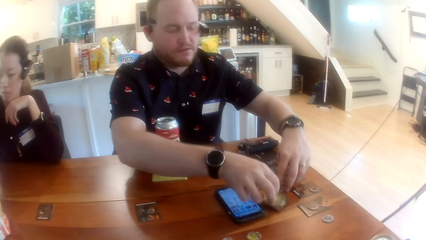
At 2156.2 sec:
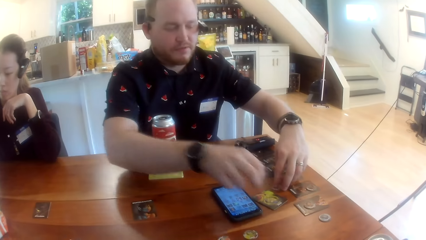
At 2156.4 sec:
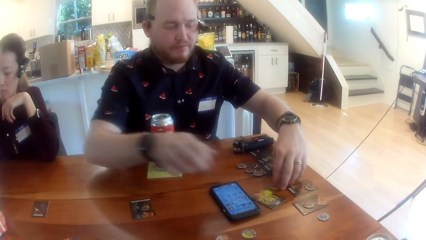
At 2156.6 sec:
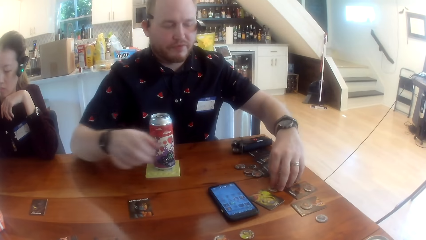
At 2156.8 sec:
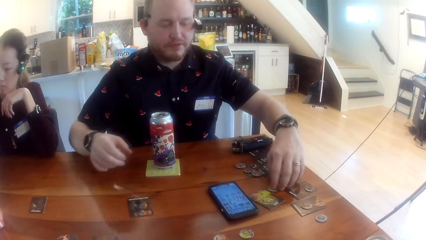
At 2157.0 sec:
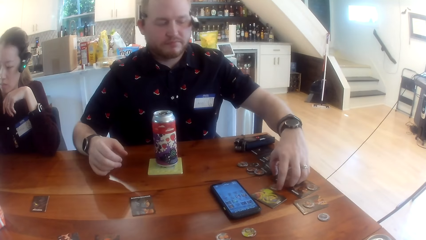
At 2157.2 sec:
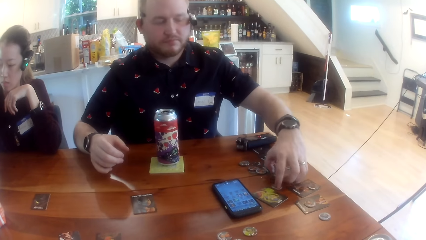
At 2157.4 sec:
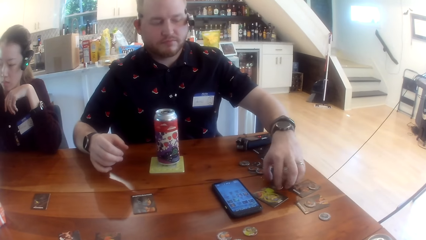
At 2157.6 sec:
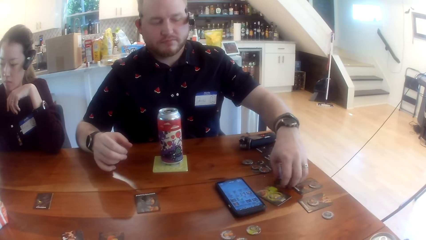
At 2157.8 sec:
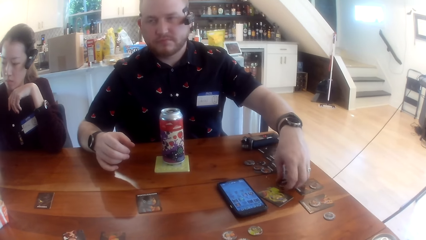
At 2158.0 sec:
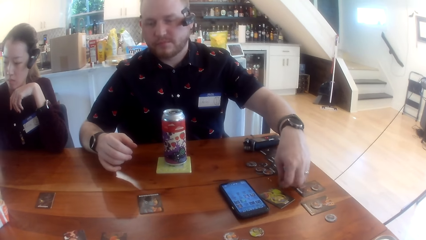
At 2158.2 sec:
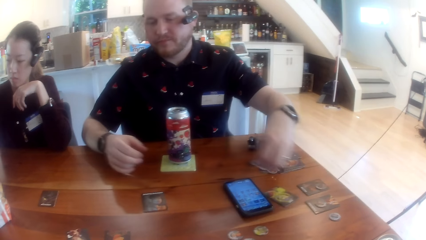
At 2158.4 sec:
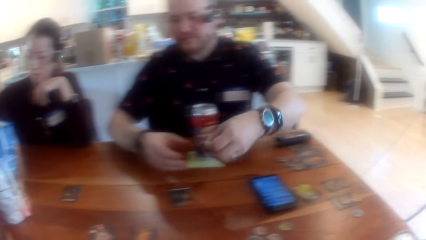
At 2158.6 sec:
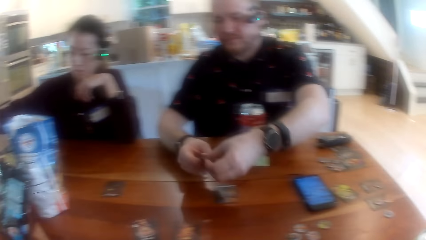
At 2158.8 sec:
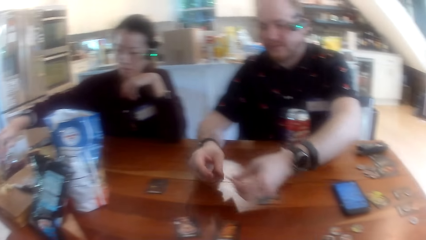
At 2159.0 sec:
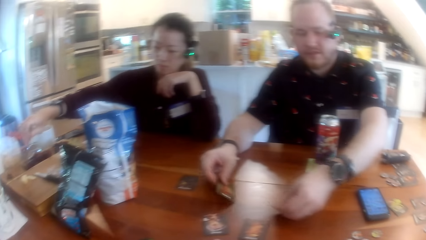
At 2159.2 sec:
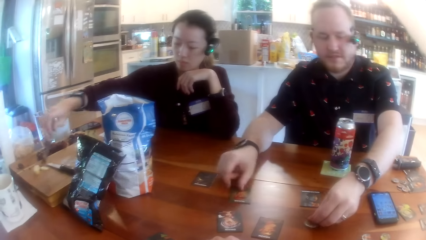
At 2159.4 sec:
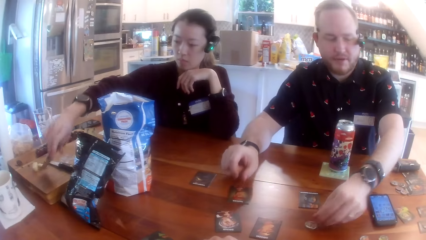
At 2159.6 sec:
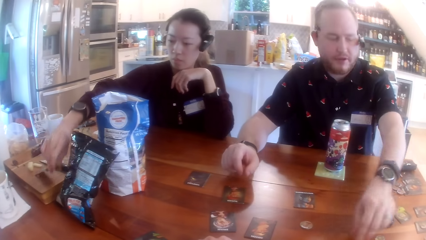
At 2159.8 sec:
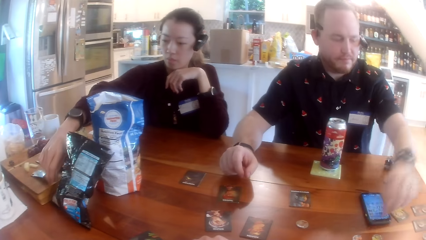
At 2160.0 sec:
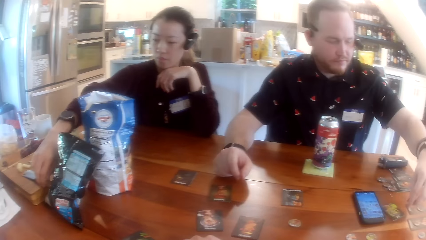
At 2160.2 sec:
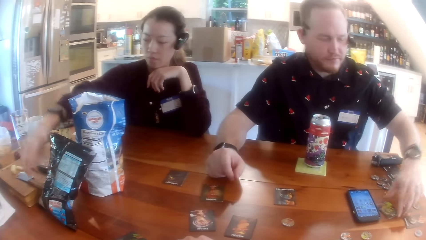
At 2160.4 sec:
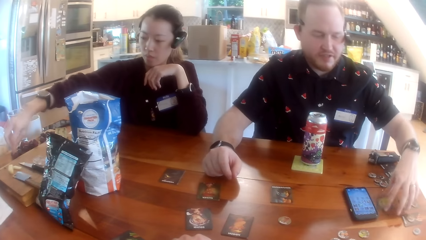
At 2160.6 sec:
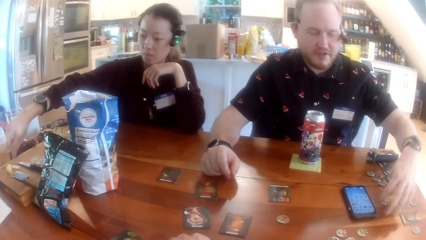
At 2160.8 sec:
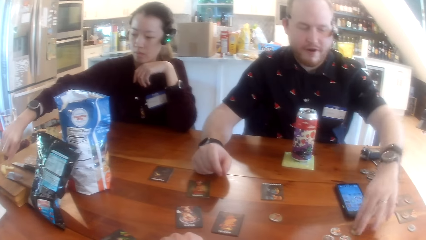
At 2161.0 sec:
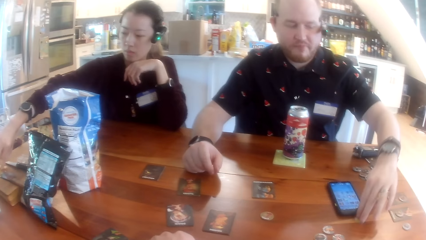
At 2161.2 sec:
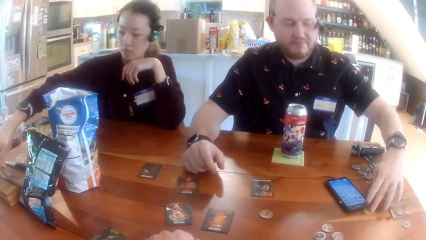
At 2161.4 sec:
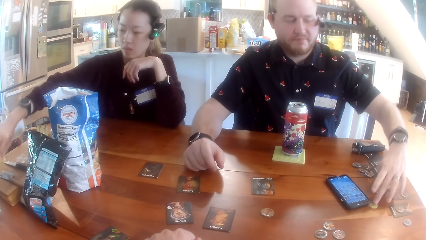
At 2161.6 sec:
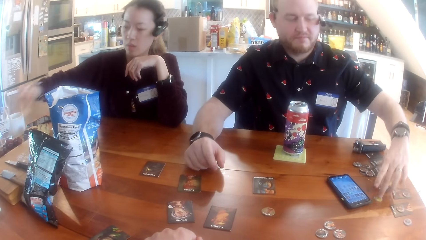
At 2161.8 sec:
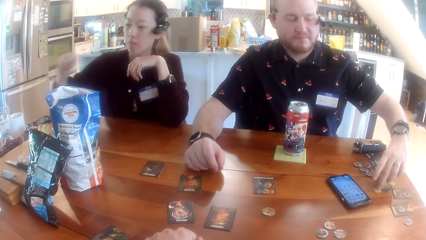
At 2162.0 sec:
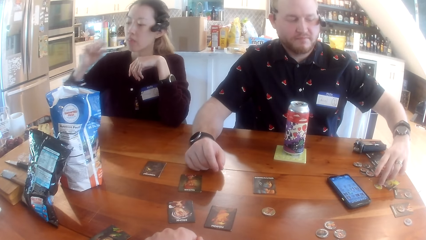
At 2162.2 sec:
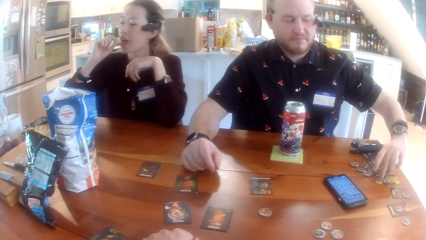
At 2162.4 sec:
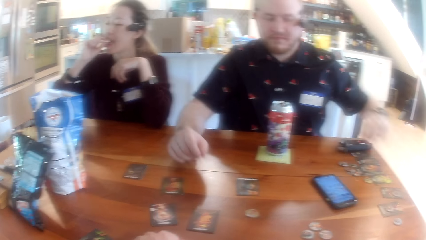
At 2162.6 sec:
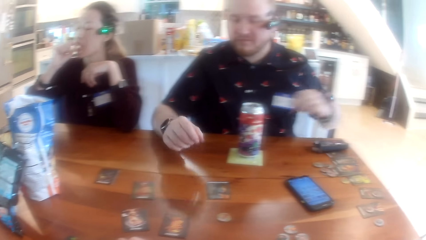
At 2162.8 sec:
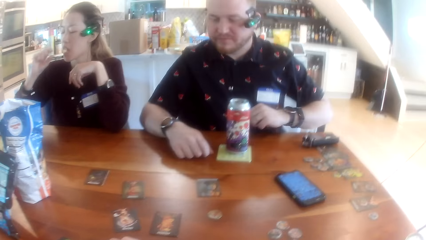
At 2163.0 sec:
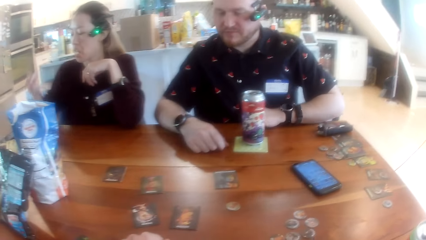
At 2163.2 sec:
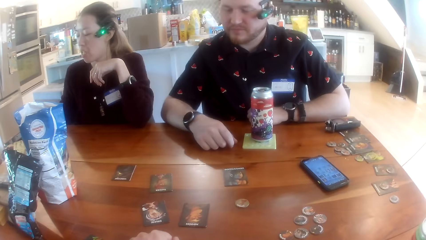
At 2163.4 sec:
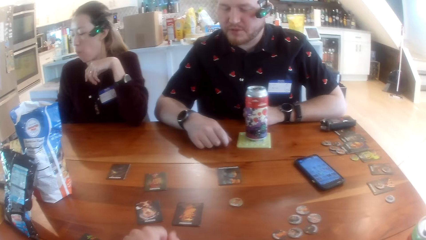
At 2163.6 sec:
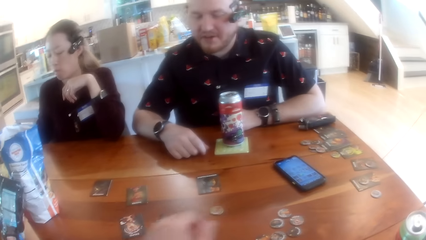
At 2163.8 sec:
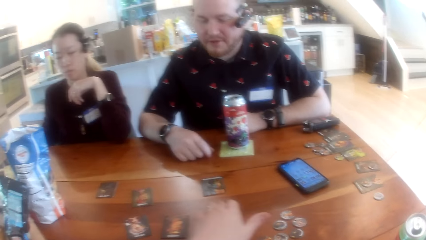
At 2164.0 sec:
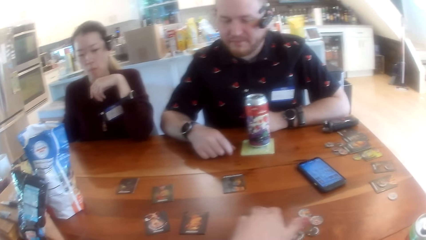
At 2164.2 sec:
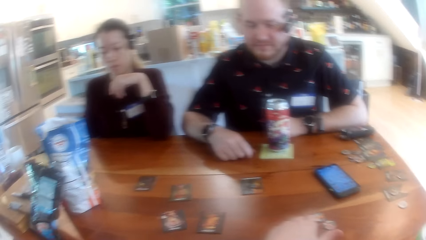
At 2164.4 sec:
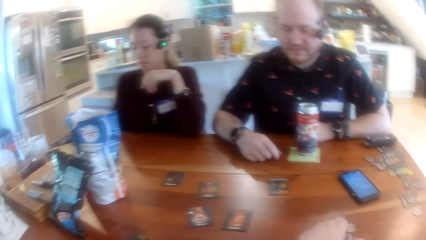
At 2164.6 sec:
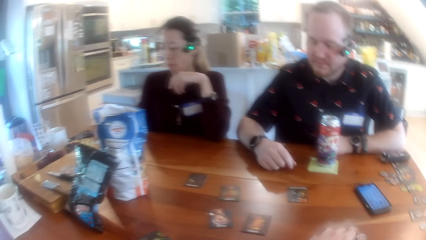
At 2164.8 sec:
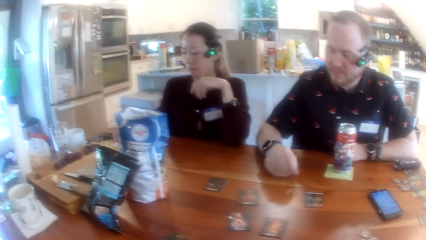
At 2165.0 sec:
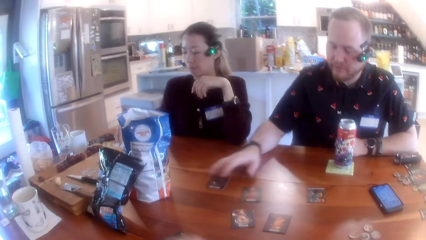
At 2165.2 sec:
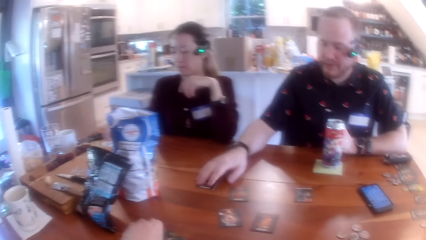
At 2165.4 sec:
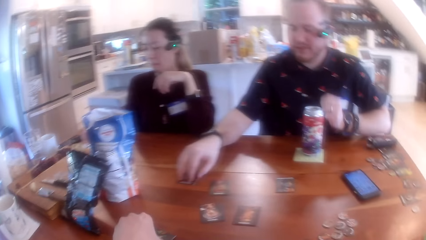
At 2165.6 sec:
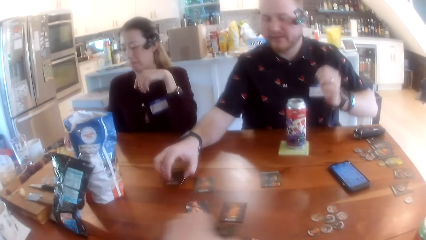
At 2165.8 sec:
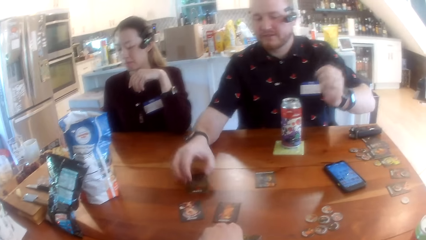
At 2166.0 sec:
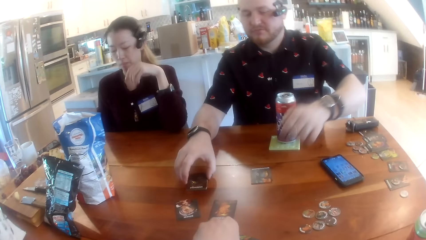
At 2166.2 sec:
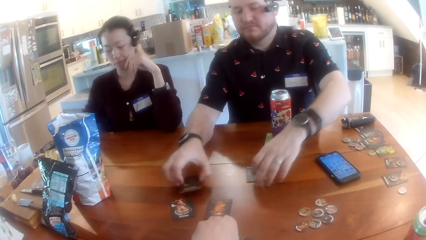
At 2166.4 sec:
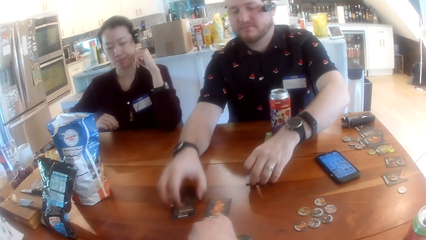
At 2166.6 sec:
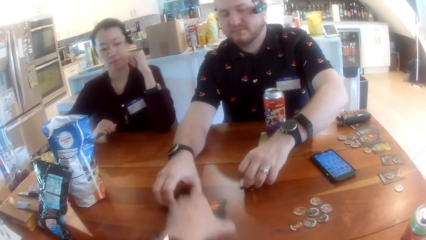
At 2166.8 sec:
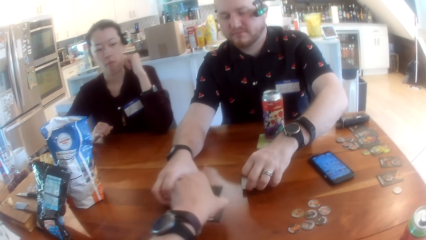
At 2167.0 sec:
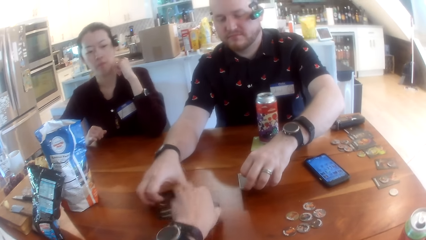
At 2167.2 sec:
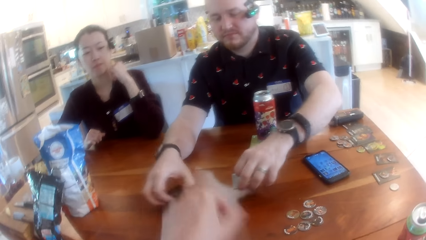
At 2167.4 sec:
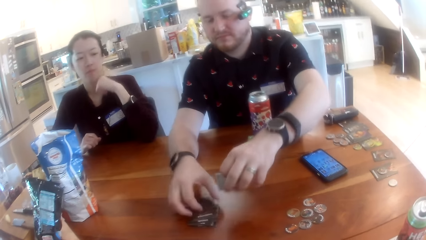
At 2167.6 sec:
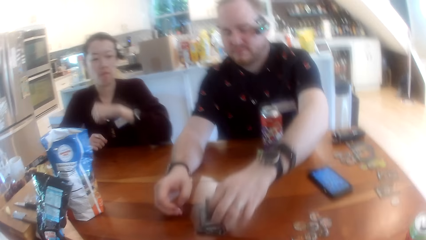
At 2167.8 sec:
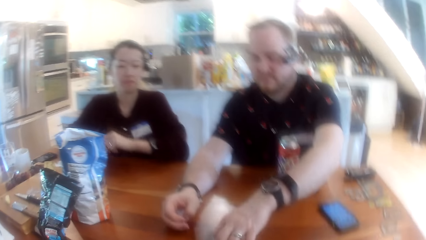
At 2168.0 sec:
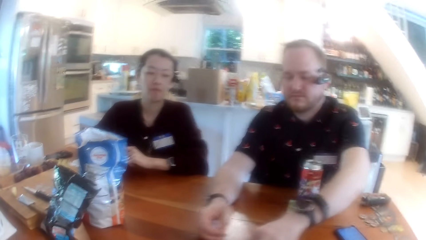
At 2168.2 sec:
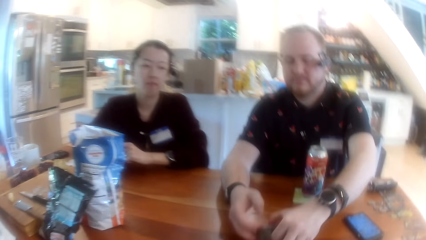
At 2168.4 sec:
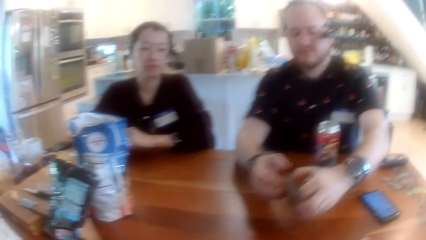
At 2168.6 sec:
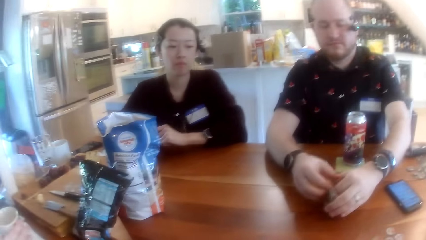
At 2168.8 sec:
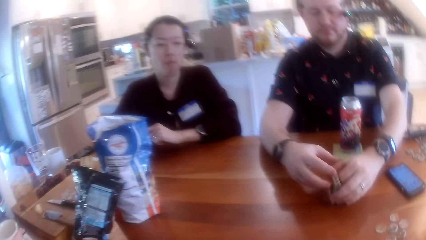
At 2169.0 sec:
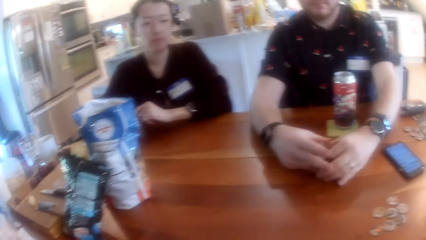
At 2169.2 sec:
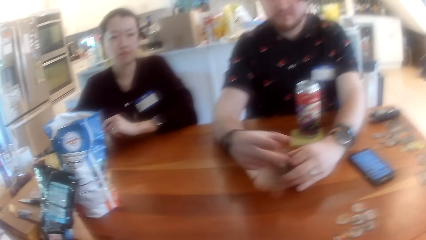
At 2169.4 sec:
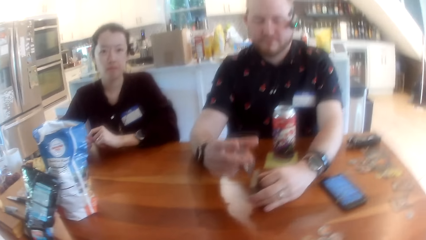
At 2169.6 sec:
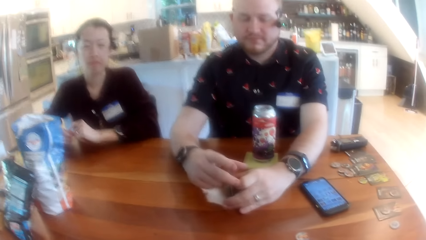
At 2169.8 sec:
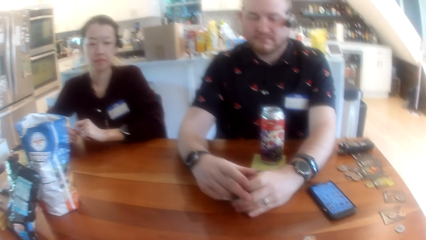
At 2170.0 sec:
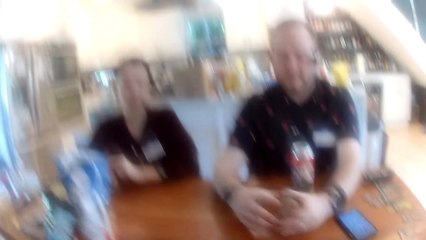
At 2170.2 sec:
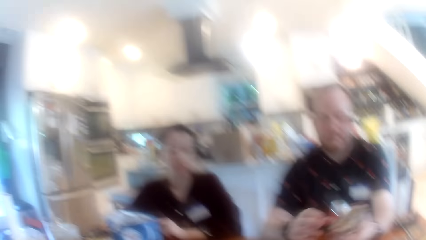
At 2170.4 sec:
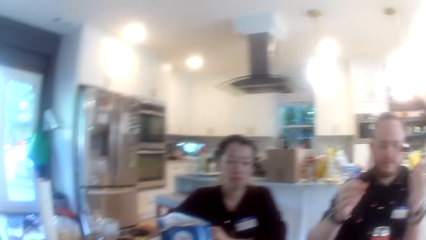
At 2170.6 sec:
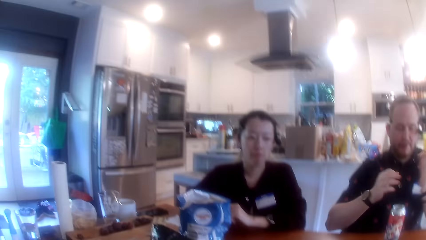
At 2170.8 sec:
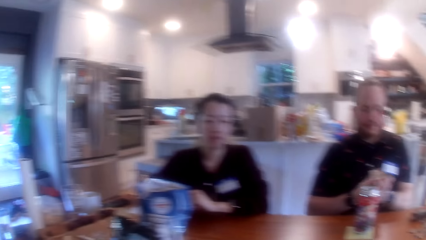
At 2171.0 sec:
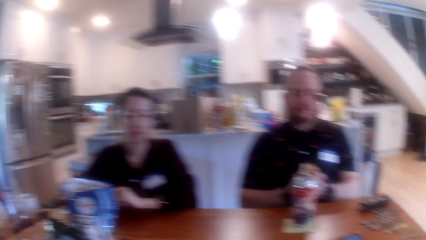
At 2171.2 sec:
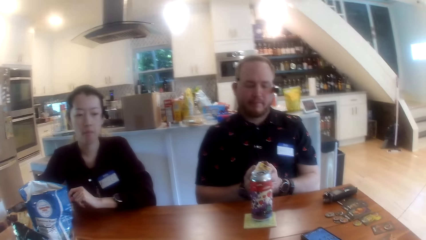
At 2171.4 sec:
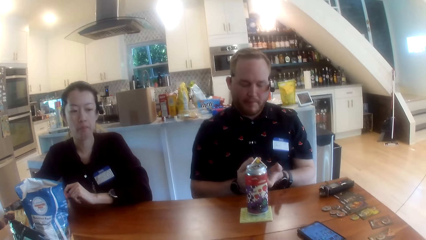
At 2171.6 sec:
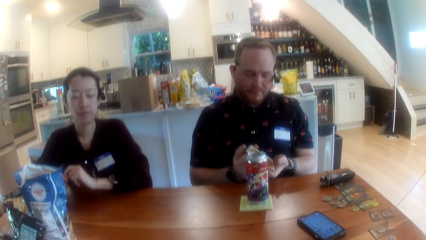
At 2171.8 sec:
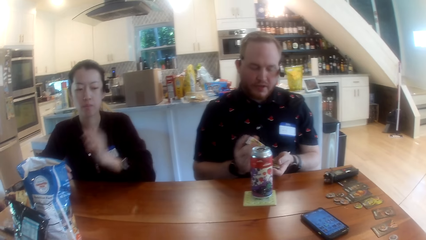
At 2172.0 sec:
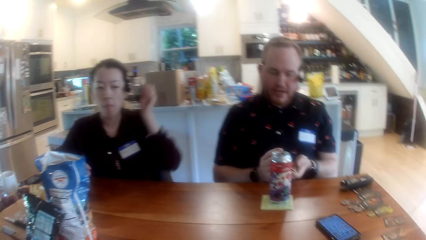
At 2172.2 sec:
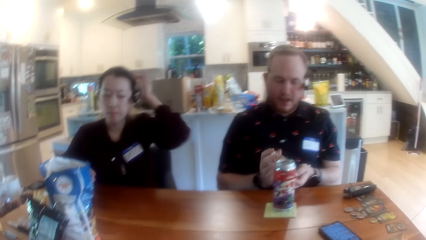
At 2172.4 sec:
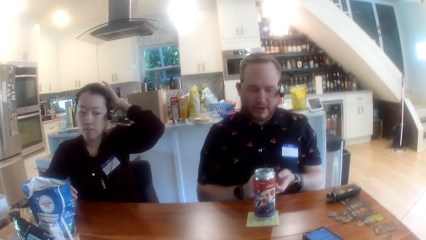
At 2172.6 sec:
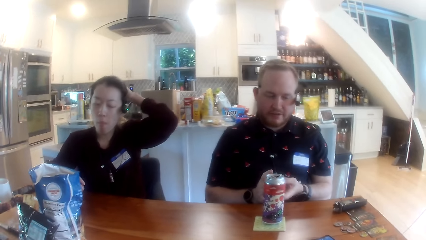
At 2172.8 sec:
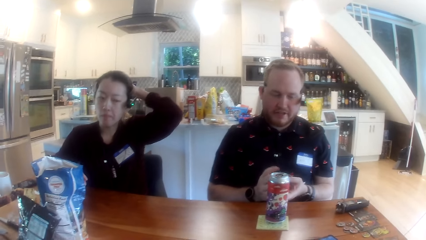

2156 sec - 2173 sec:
A man drops the card on the far end of the table with his right hand. He picks cards from the far end of the table with his left hand and picks a game chip on the table with his left hand. He places the card in the middle of the table with his right hand and places the game chip on the table with his left hand. He adjusts the game chips on the table with his left hand. A woman picks a slice of the fruit on the chopping board with her right hand. She eats the fruit in her right hand. The camera wearer picks some game chips on the table with his left hand. The man picks the cards on the table with his right hand. He picks the cards on the table with his left hand. The camera wearer picks the cards on the table with his left hand. The man drops the cards on the table with his left hand, stacks the cards on the table with both hands, and shuffles the cards with both hands. The woman scratches the back of her head with her left hand. The camera wearer interacts with the man, the woman and another woman at the table.
